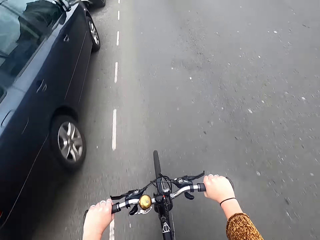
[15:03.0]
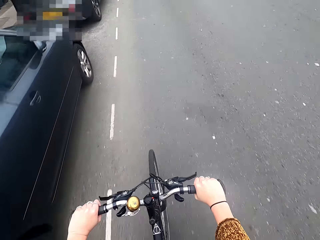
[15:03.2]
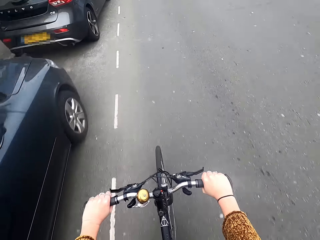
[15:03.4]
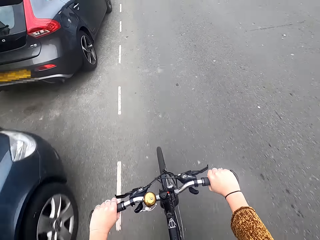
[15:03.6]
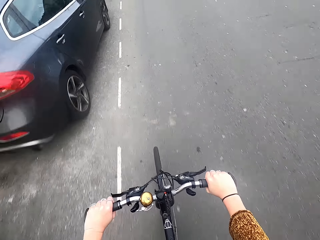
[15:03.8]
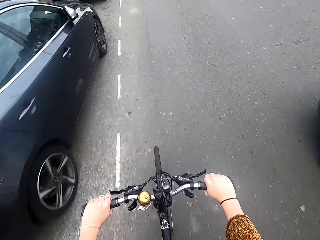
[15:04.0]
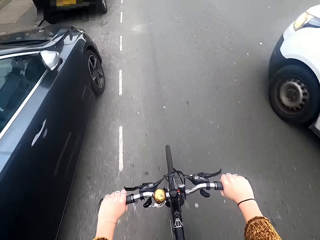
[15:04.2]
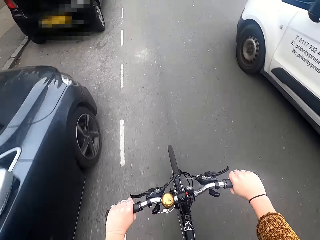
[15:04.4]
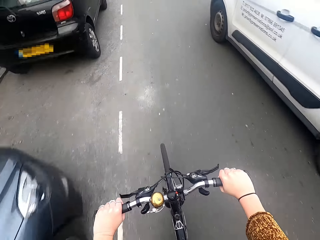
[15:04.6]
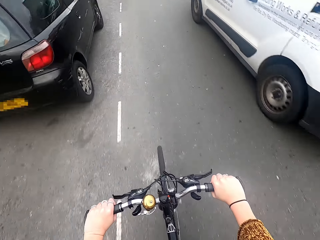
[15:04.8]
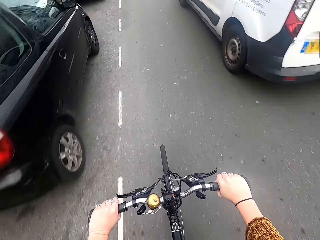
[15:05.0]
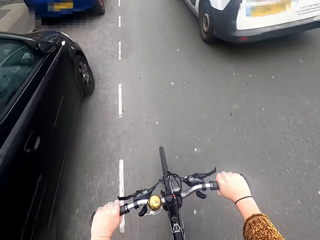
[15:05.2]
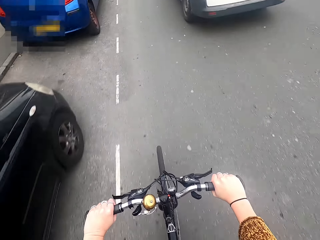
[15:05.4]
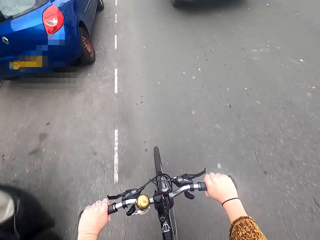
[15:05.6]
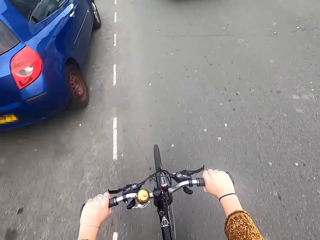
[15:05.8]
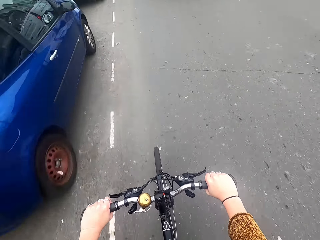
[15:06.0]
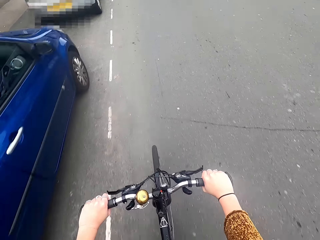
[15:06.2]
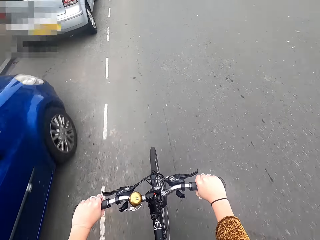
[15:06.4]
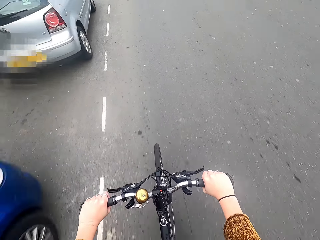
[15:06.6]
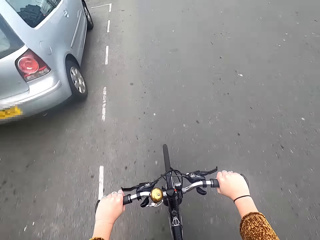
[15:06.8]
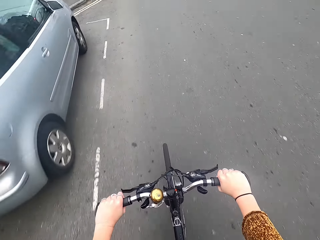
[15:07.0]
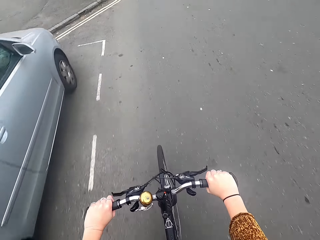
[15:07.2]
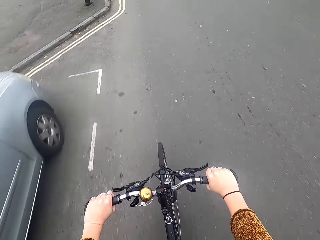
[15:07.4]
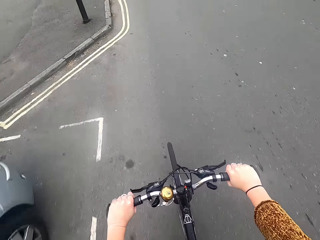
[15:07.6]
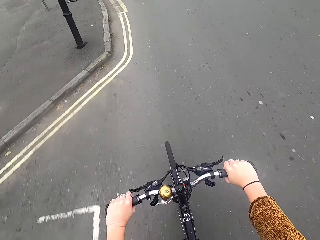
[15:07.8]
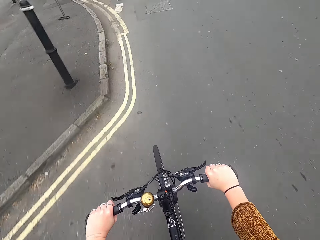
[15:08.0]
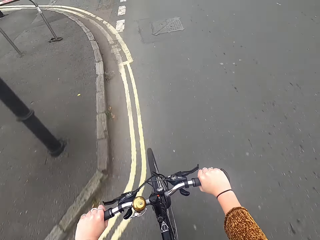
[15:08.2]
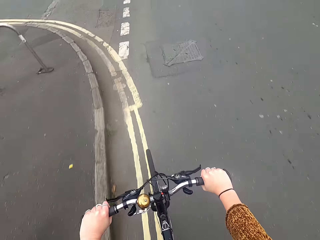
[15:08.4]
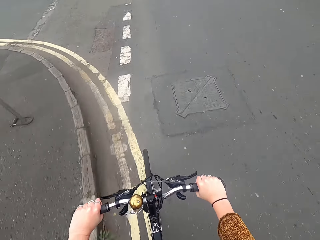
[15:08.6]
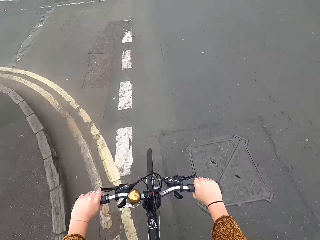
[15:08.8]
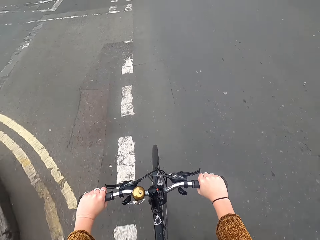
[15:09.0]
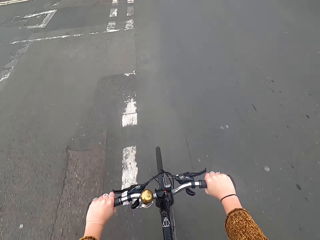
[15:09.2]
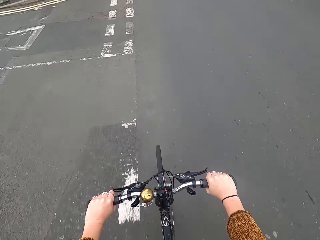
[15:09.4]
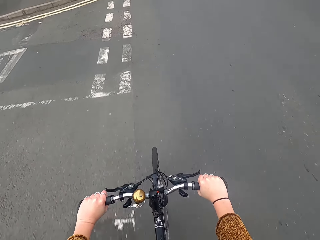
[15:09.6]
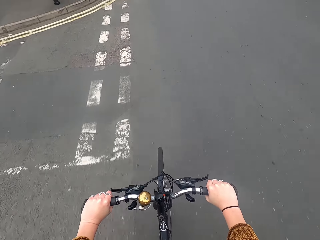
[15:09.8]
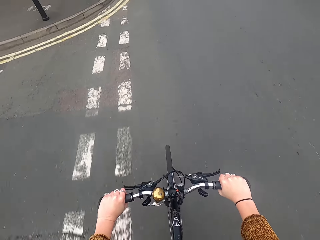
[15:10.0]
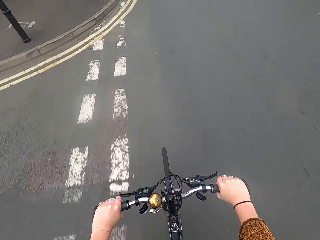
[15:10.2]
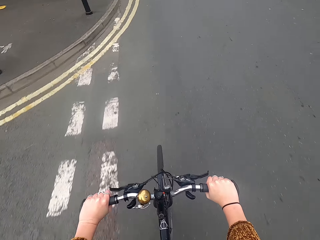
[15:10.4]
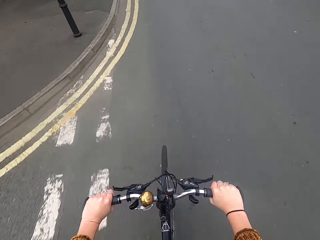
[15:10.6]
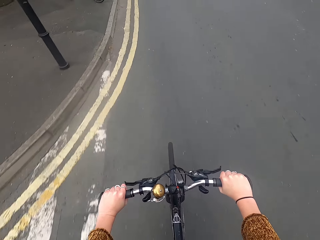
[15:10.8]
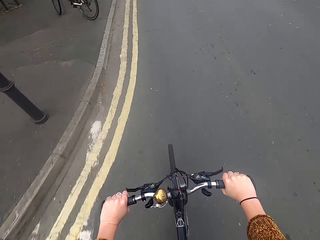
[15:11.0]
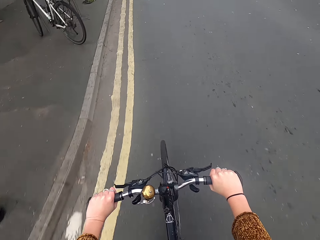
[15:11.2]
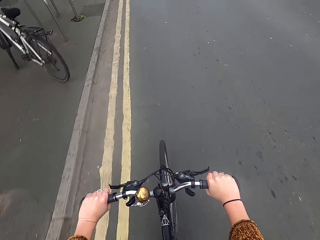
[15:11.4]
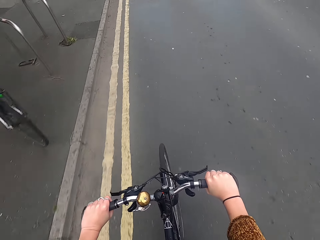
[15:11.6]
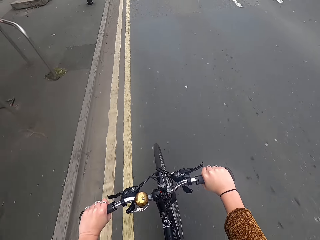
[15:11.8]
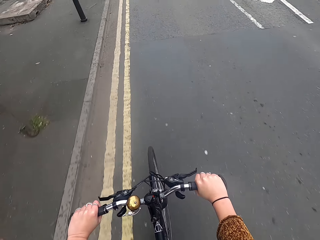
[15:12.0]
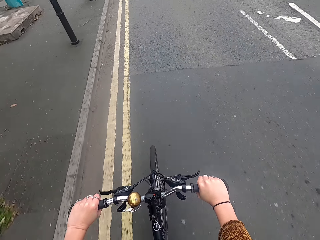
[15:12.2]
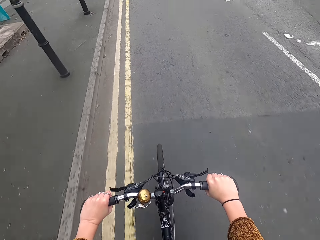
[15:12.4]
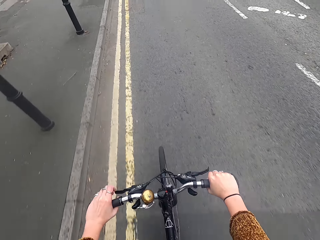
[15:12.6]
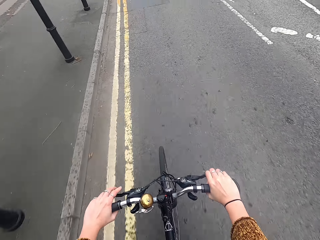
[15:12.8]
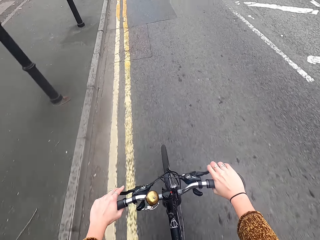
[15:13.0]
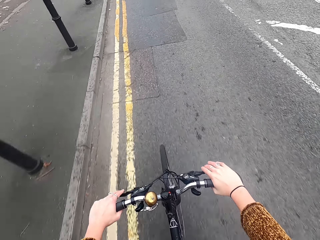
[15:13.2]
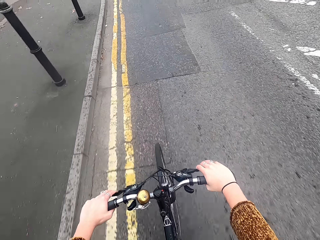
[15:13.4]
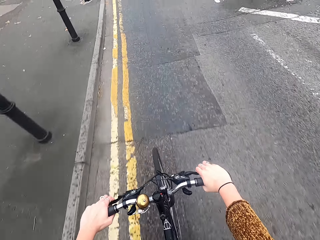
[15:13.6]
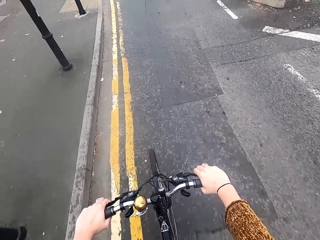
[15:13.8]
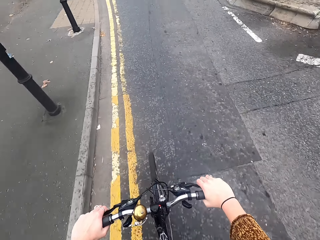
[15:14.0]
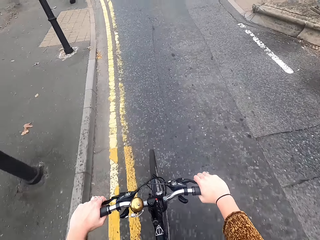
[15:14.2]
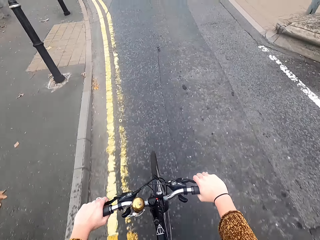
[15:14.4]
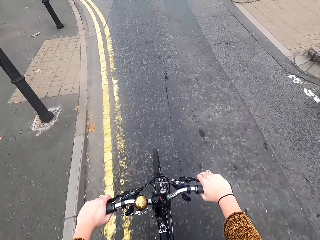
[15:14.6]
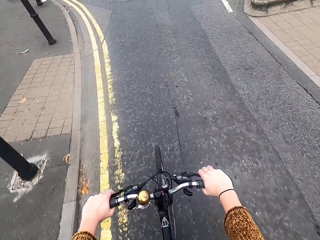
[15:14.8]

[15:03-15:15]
A white van drives past the camera wearer.

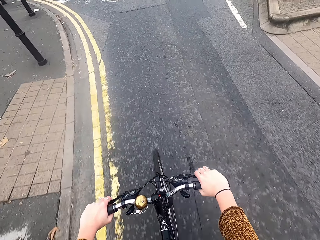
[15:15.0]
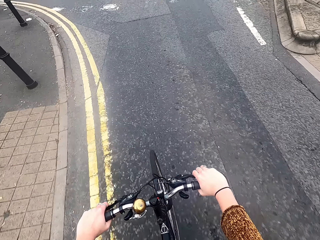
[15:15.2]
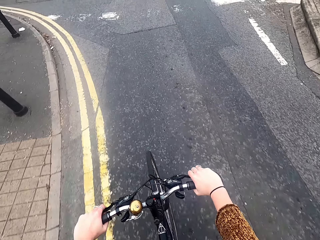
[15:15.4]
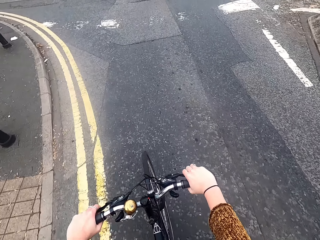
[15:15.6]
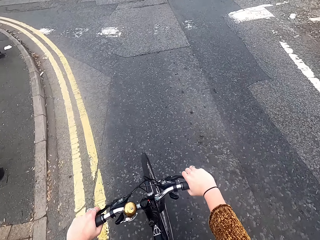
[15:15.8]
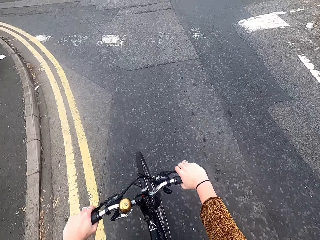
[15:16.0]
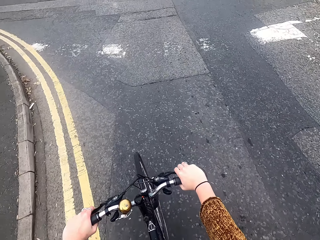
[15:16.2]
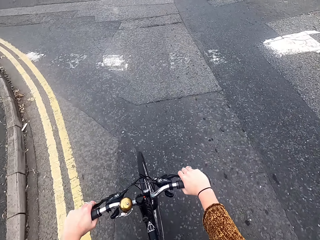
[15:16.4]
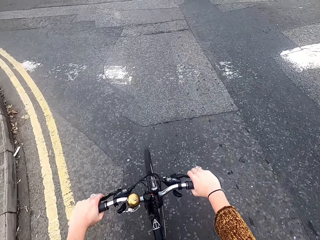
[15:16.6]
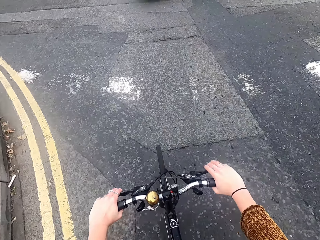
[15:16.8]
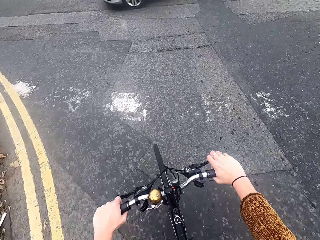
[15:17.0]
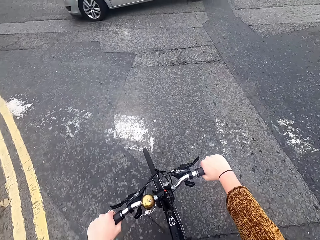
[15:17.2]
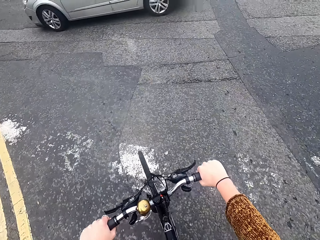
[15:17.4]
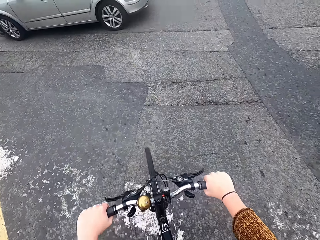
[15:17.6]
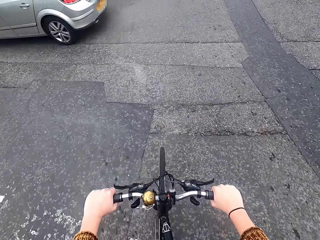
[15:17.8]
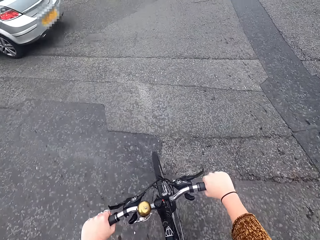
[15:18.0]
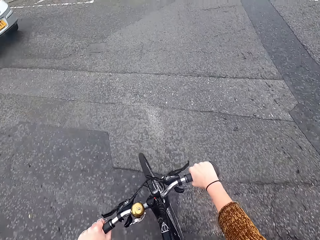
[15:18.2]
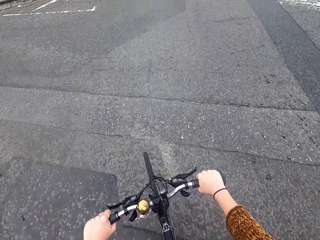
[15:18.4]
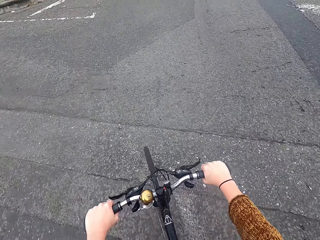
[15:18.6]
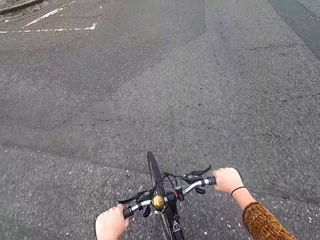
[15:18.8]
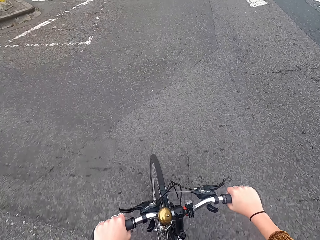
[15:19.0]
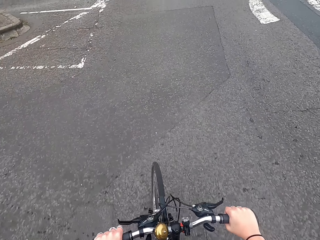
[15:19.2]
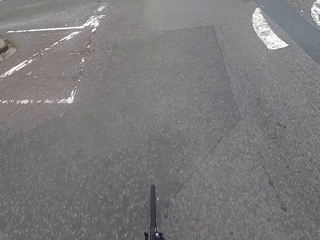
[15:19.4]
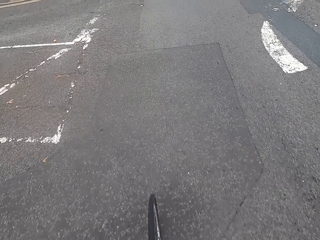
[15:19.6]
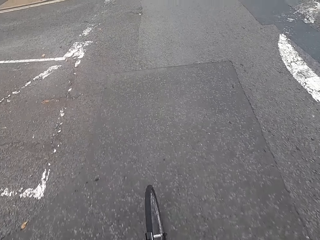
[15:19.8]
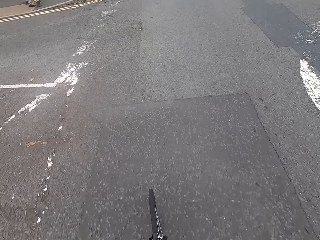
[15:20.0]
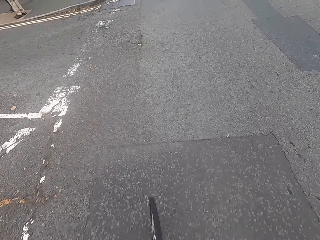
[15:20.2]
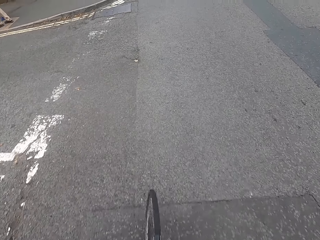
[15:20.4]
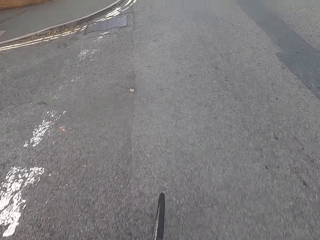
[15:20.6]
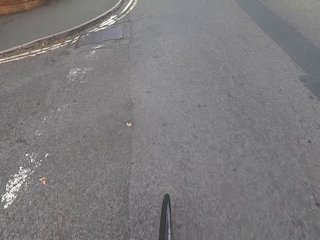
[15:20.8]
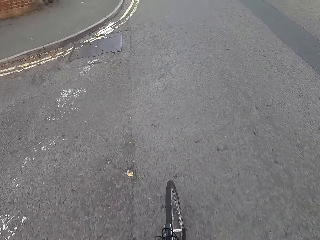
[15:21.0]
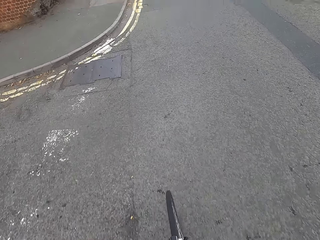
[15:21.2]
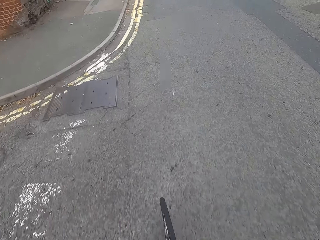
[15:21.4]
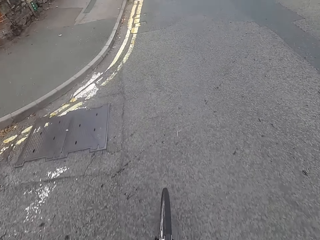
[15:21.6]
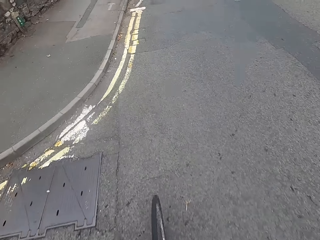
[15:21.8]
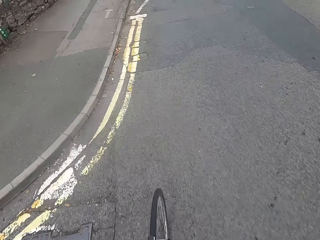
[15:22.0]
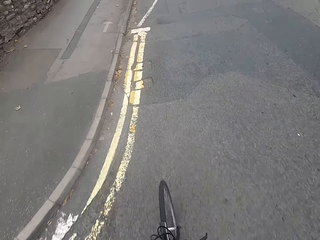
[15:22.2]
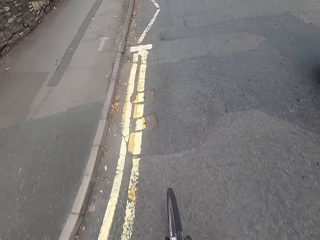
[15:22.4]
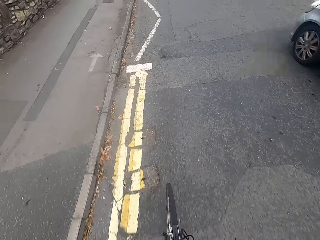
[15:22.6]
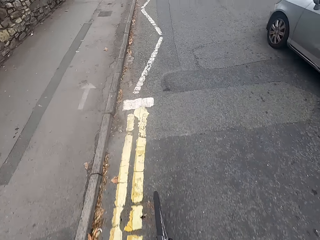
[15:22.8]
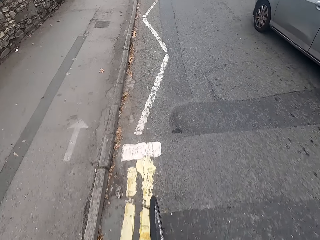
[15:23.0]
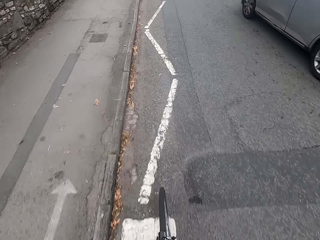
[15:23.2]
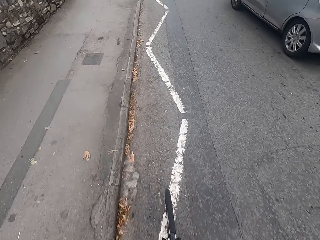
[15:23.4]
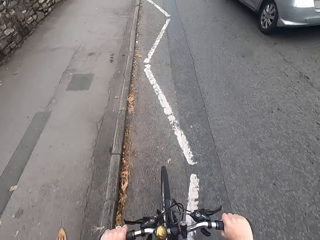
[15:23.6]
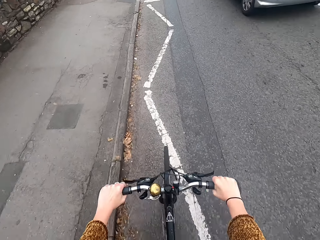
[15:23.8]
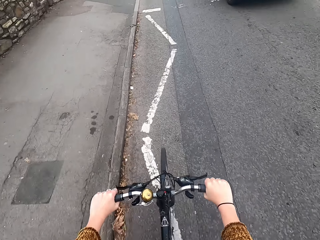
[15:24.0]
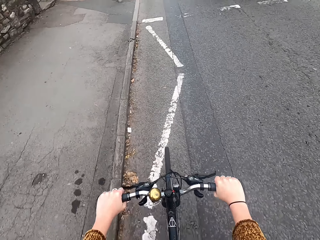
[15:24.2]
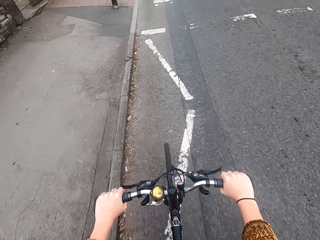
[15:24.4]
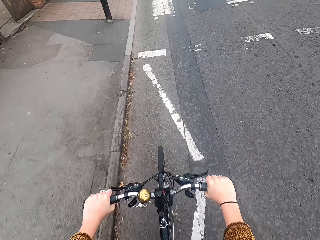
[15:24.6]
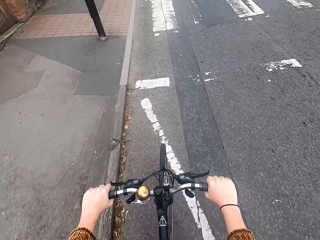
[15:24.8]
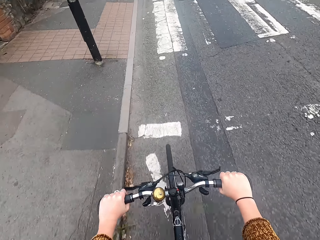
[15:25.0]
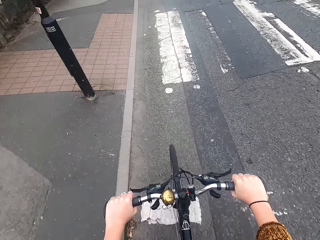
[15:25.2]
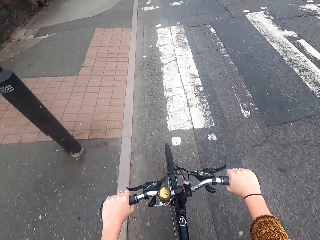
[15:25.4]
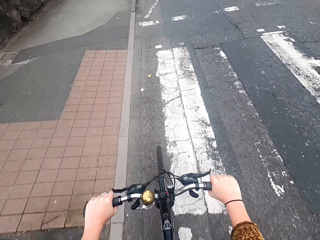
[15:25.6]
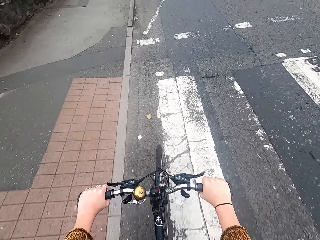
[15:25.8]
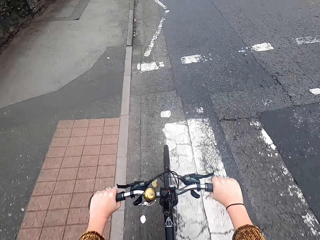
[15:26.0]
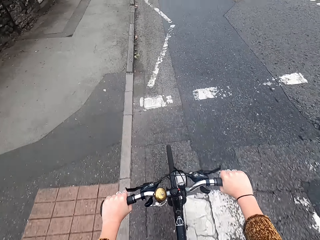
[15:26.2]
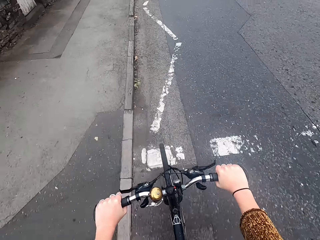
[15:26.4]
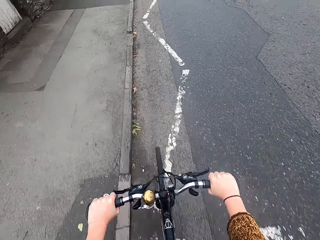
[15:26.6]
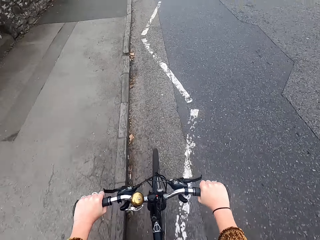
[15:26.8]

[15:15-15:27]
A silver car drives past the camera wearer. Again, a silver car drives past the camera wearer.
